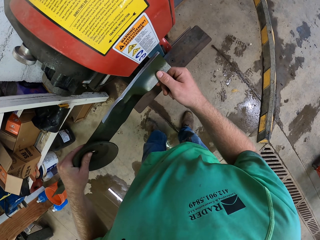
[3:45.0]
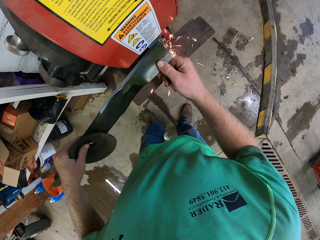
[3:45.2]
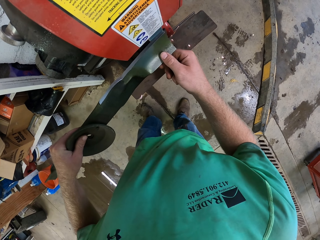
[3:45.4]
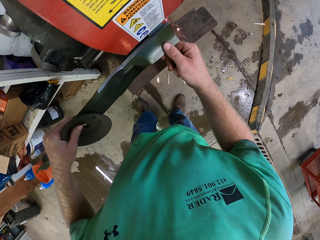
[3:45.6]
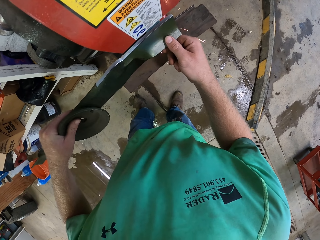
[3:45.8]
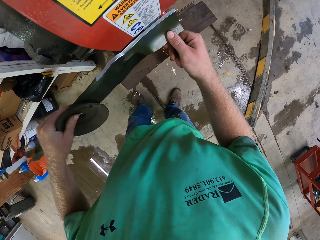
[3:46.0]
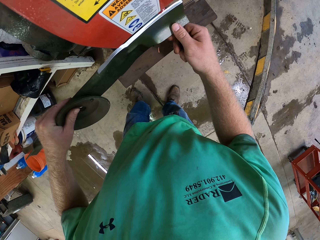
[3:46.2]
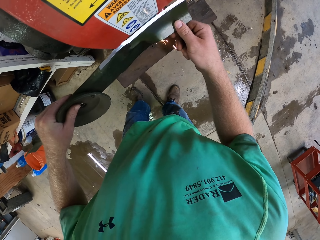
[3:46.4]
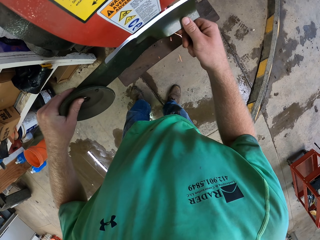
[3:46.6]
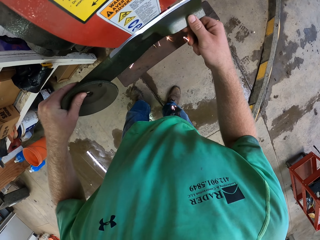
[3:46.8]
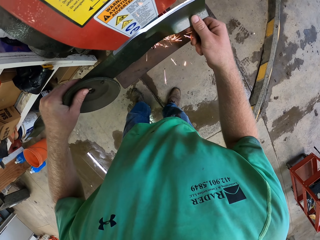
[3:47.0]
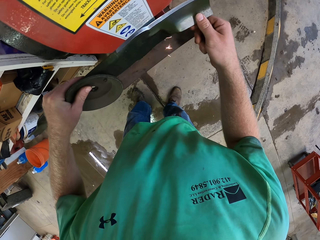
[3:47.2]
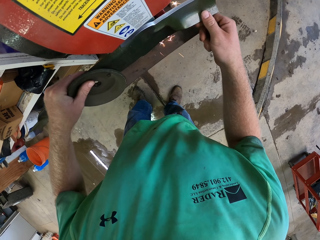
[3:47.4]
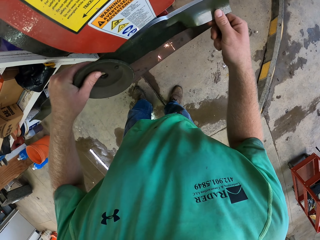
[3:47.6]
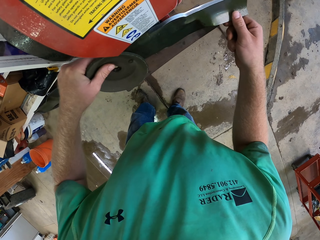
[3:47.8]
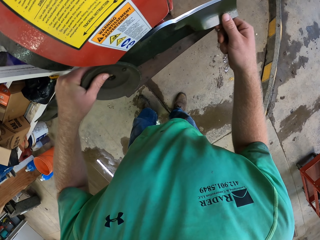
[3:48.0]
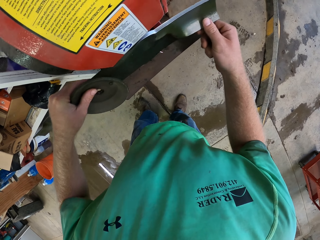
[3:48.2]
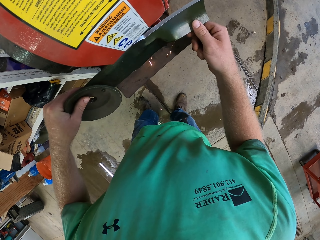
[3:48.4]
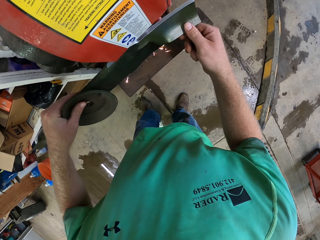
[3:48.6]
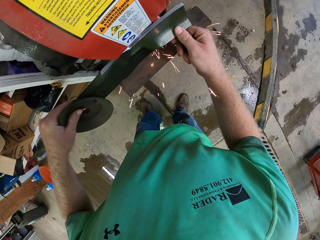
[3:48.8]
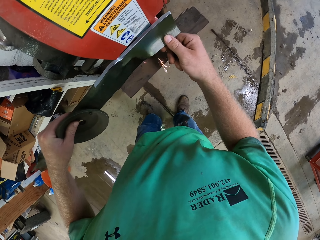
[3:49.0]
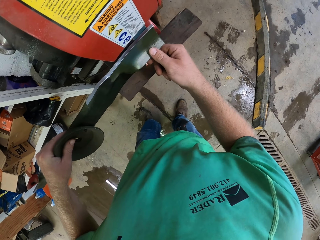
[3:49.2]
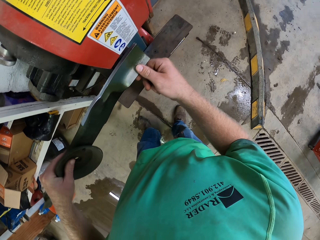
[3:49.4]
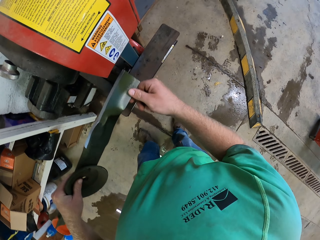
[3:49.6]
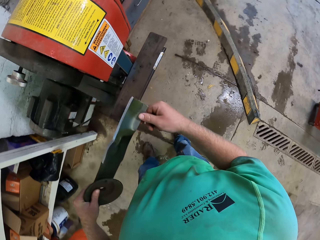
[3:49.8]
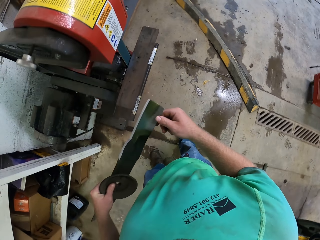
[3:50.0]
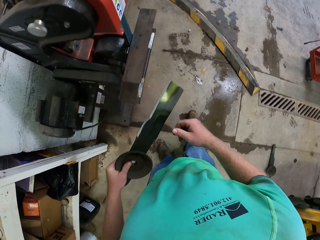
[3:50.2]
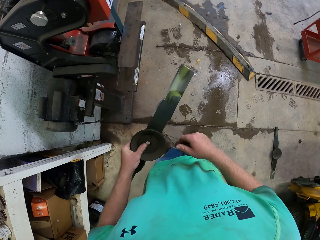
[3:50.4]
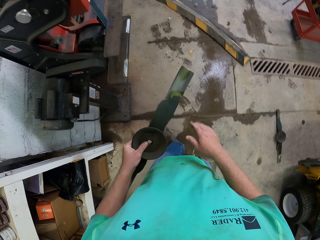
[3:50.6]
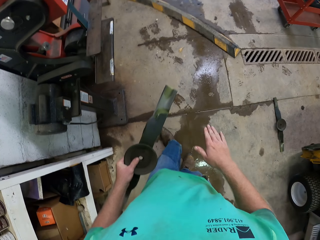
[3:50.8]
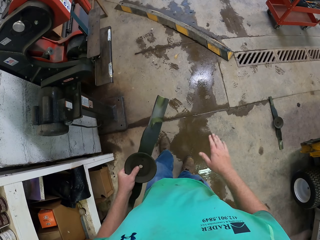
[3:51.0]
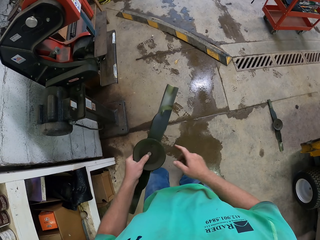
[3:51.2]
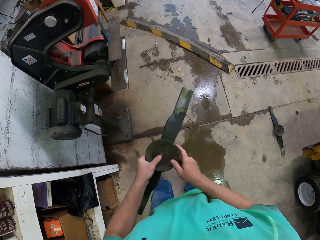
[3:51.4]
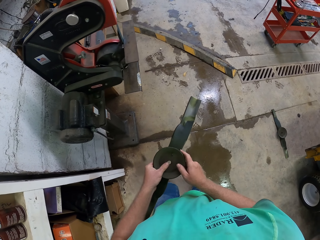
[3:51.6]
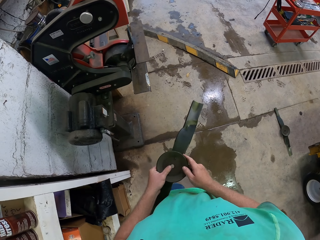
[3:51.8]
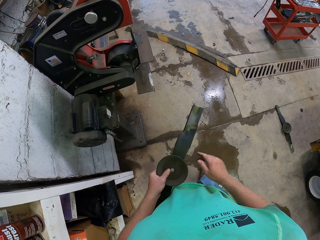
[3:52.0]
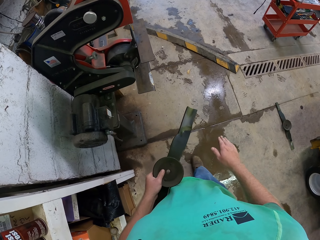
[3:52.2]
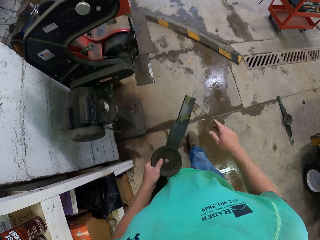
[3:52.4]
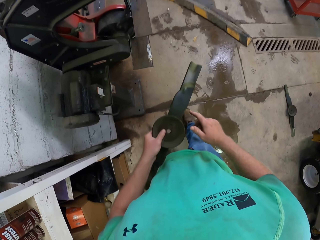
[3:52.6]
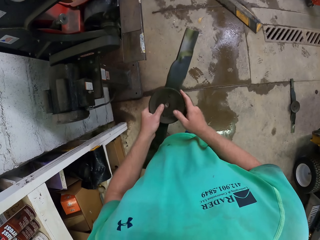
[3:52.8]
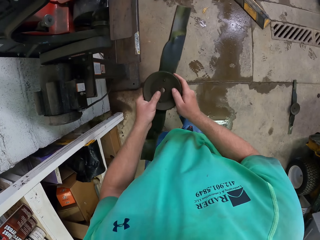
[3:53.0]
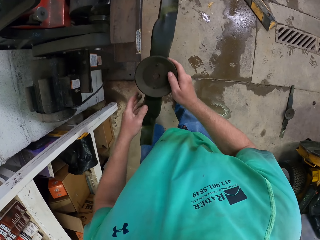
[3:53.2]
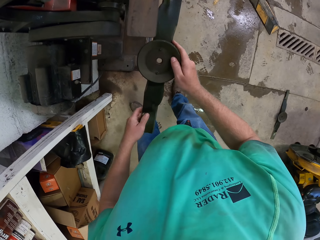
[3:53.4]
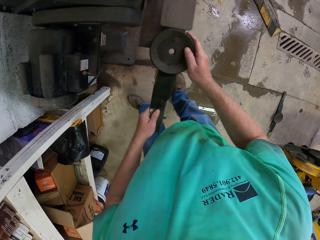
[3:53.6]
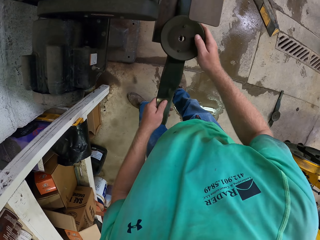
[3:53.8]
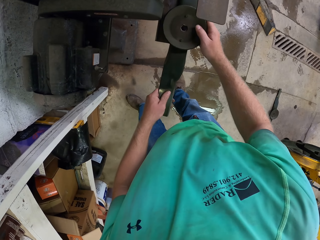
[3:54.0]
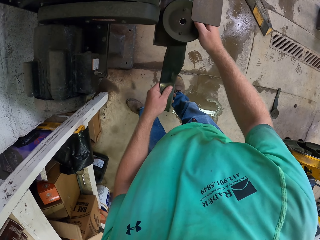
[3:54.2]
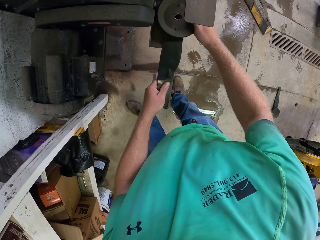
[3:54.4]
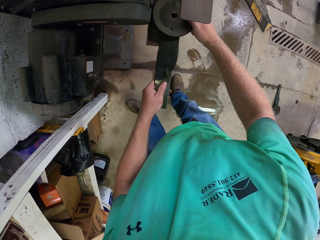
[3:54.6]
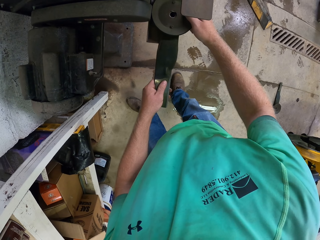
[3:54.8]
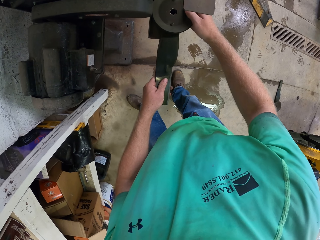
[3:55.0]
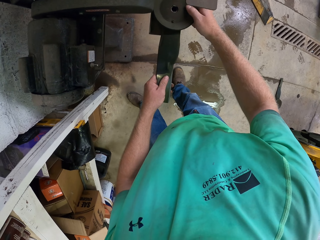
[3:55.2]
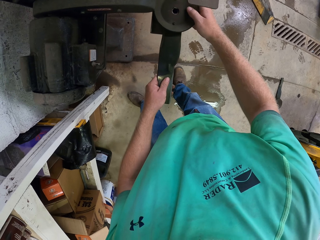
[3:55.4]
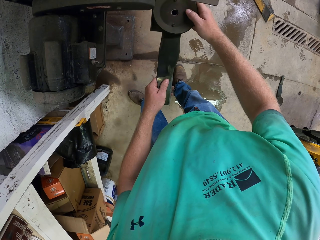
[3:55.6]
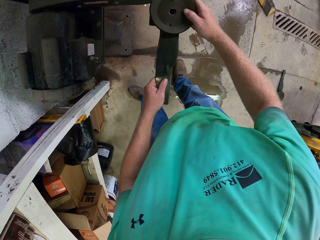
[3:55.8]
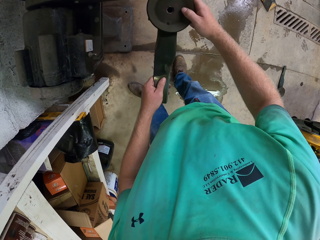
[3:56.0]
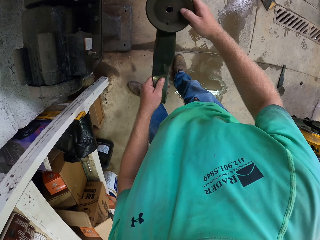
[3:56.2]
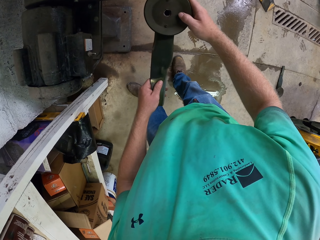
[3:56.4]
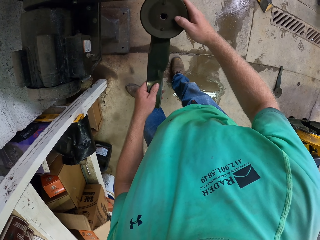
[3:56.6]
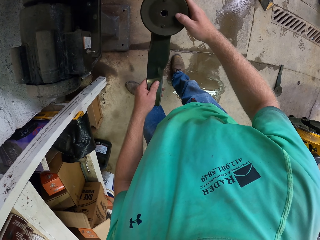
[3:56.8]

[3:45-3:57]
The camera wearer holds the blade with both hands. They sharpen the blade with the bench belt sander with both hands.

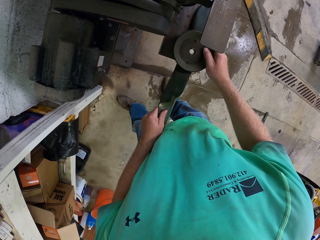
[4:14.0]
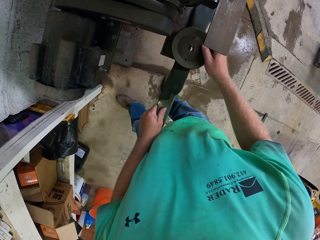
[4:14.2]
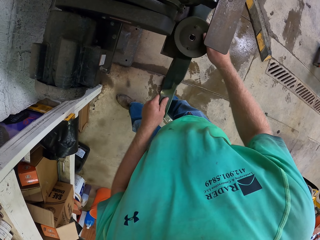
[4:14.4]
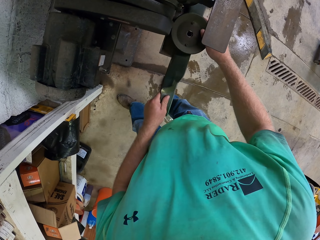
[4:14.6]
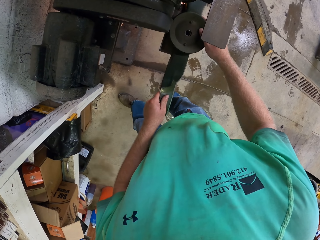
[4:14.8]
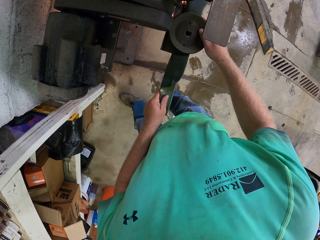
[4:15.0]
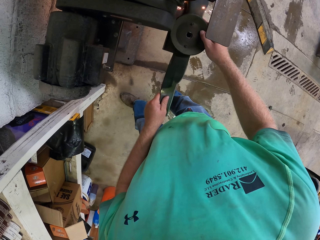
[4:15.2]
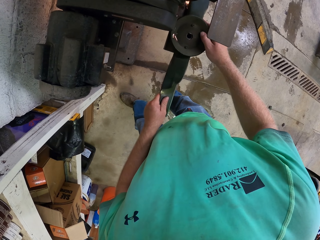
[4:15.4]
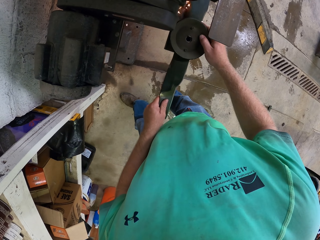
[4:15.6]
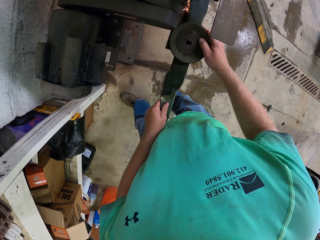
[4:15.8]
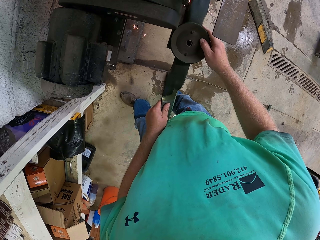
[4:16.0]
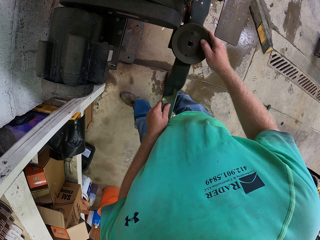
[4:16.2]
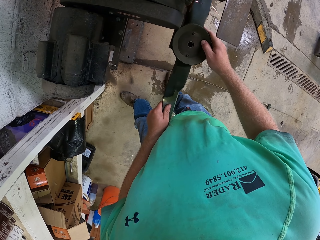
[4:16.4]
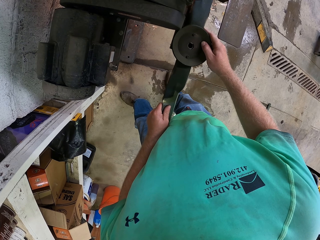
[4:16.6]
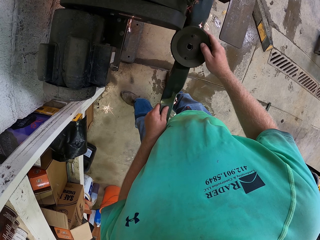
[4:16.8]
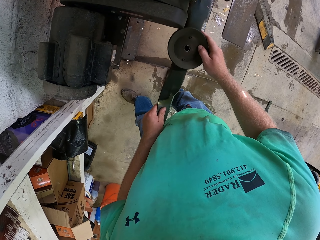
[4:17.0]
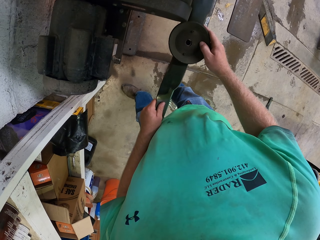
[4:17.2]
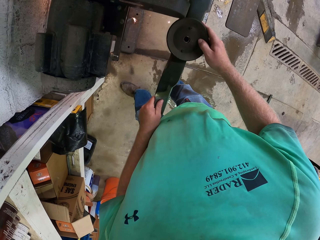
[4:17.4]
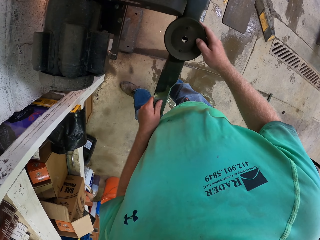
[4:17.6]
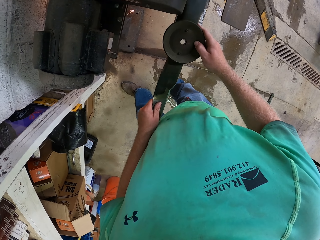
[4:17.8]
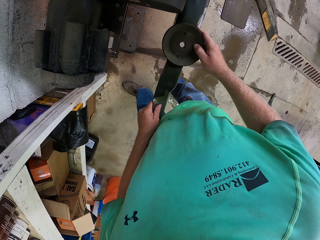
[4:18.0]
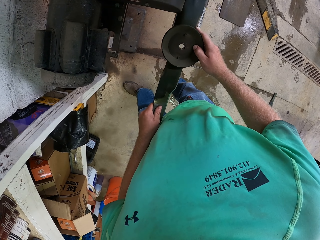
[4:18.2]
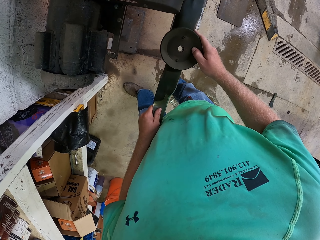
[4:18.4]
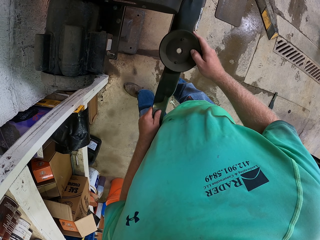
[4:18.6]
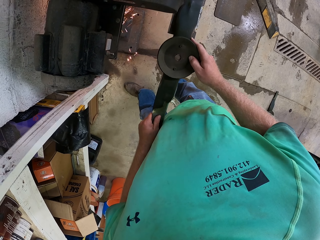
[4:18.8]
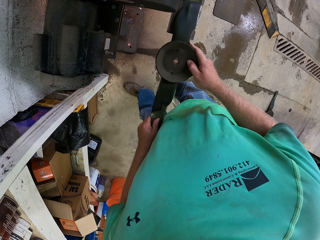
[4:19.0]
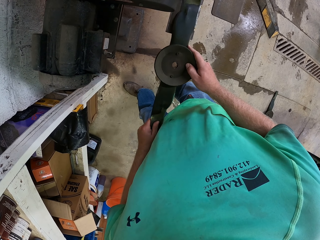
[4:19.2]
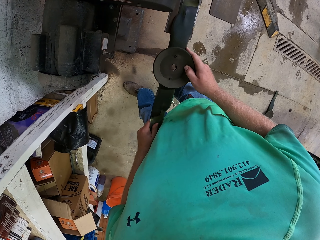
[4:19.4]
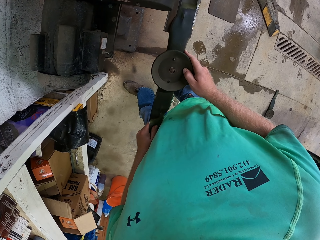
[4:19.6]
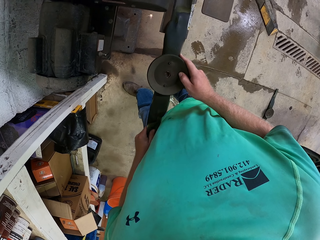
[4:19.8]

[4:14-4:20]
The camera wearer sharpens the blade with the bench belt sander with both hands.

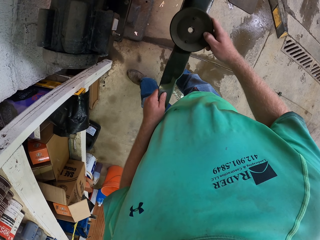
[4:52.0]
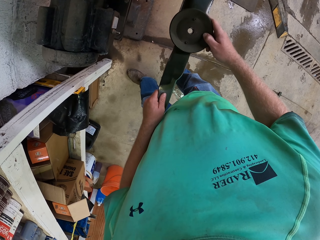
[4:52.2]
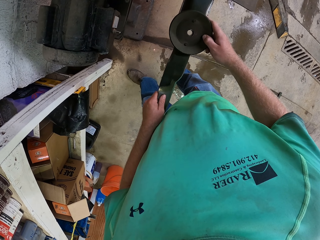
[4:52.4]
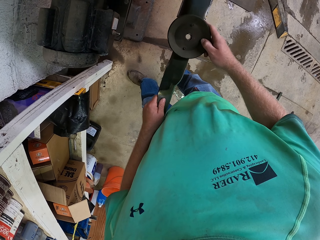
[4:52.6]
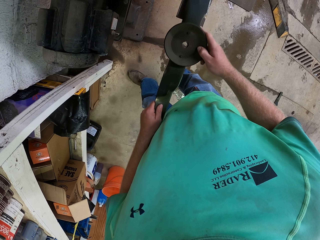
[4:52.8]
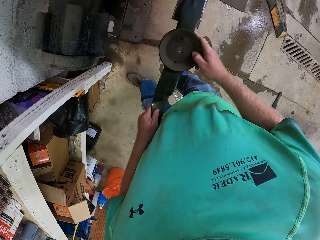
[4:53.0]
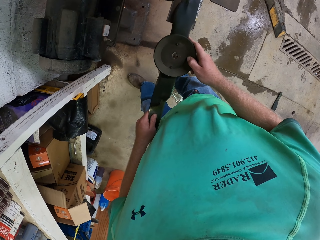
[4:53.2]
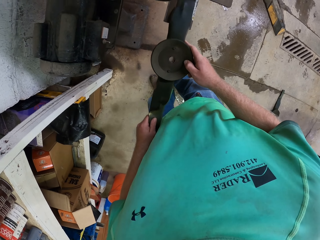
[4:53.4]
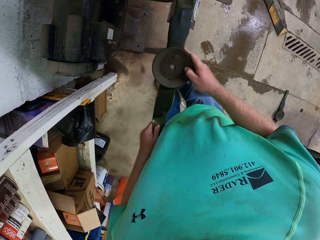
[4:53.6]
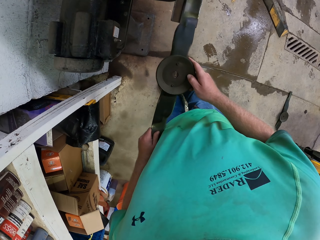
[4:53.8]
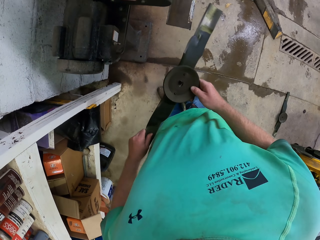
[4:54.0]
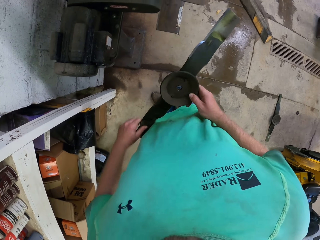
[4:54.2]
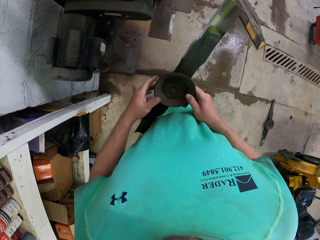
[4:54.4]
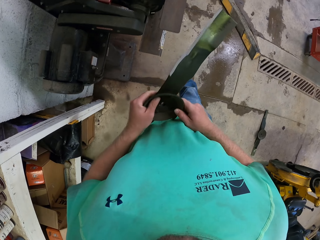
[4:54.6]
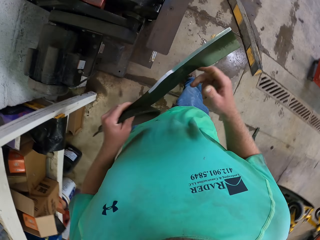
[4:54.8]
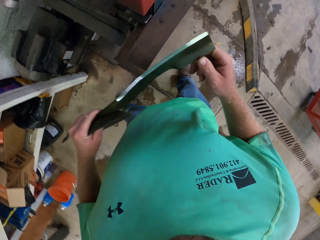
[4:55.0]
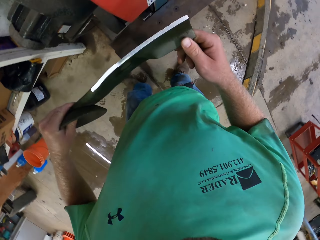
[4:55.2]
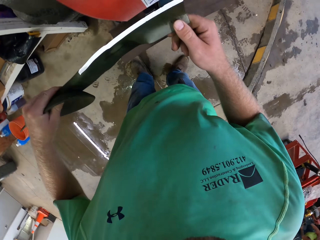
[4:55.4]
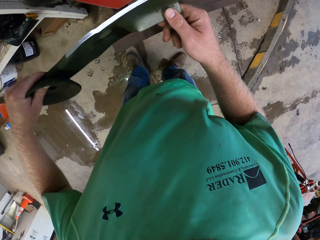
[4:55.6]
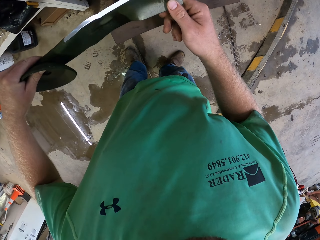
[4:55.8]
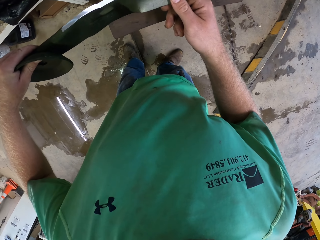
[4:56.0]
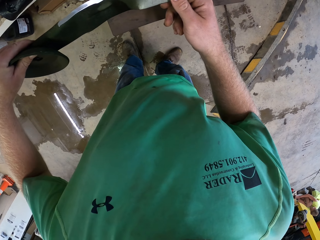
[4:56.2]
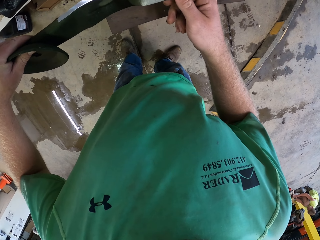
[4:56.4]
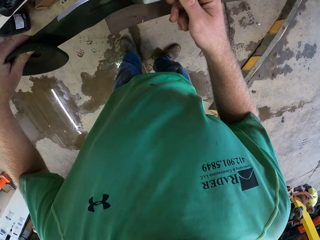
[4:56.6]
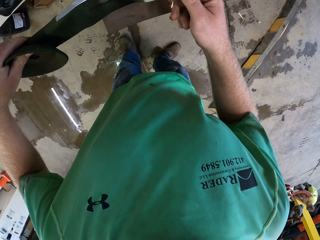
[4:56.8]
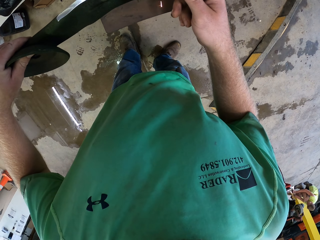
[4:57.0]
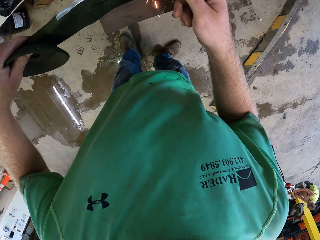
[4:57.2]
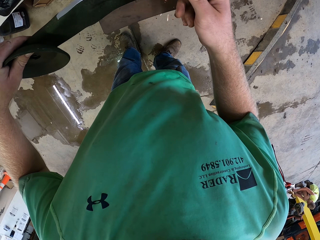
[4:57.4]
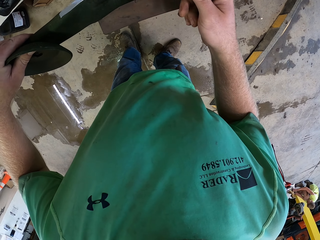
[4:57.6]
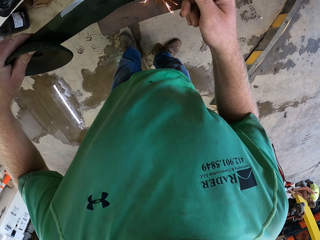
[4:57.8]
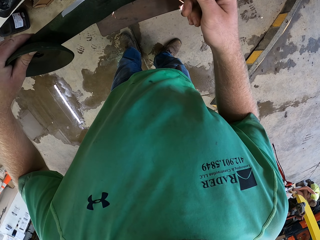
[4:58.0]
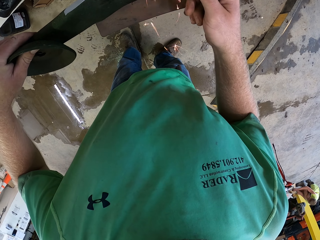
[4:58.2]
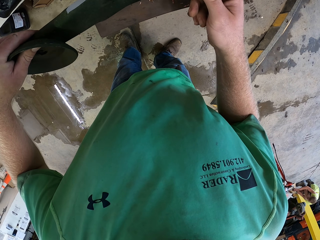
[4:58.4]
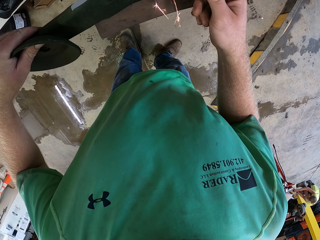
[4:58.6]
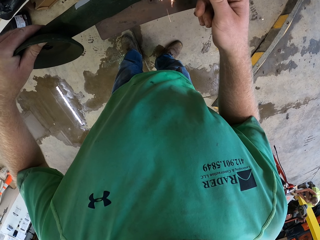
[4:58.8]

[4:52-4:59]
The camera wearer lifts the piece of metal, the lawn mower blade, from the metal smoothening machine with both hands. They place the piece of metal on a metal sharpening machine with both hands. They sharpen the piece of metal with the metal sharpening machine with both hands.
